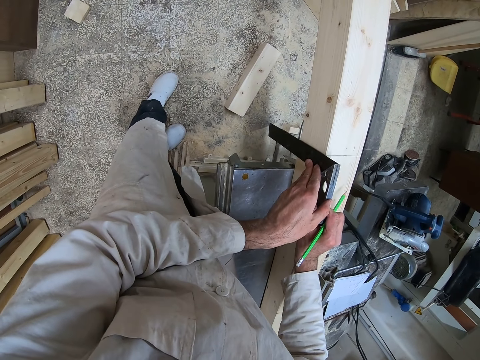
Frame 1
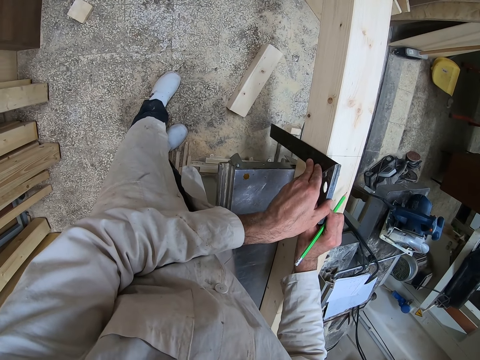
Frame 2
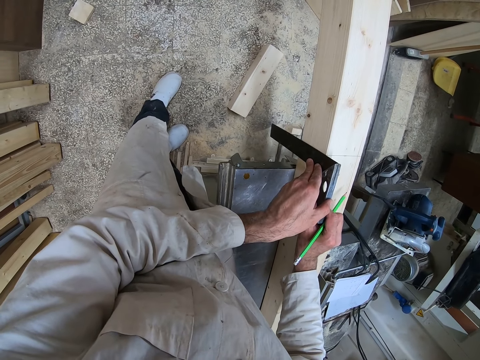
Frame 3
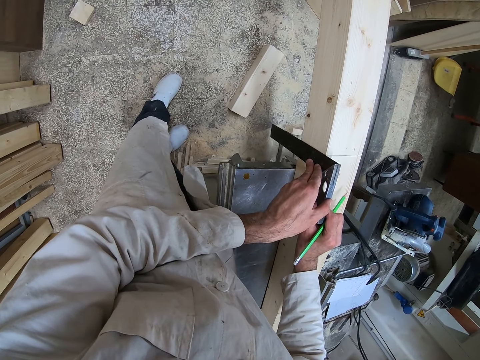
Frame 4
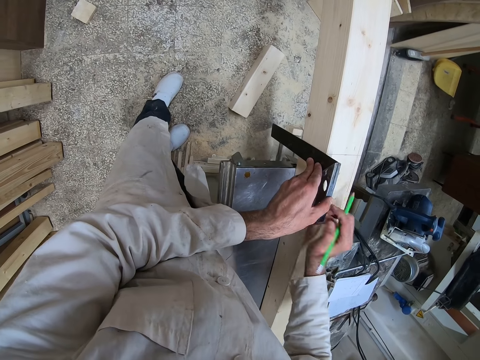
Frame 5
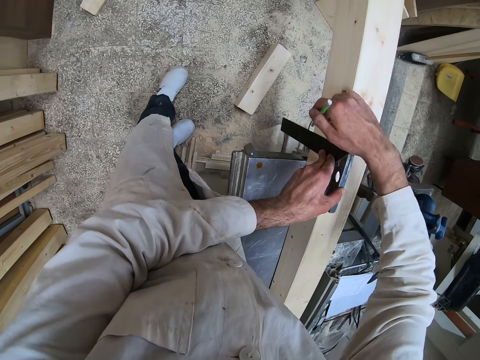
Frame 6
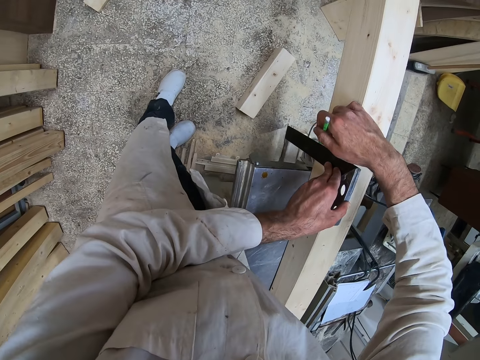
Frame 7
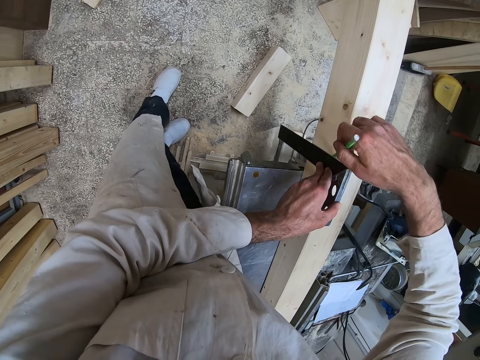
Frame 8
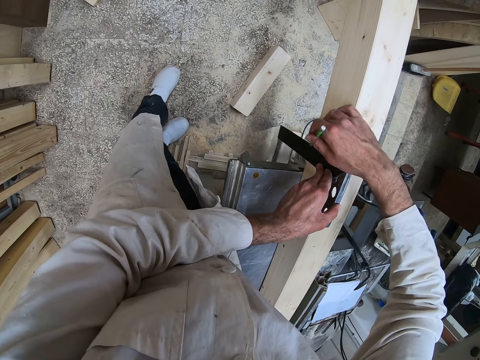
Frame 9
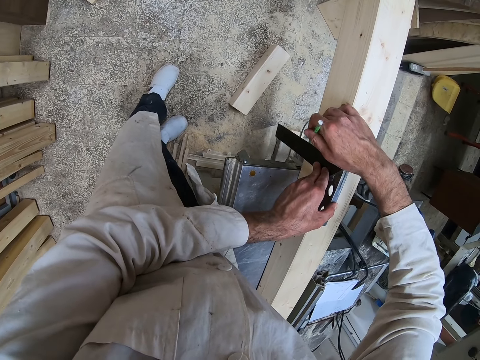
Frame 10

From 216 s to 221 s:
The camera wearer draws a line on the side of the piece of wood with the pencil in his right hand.

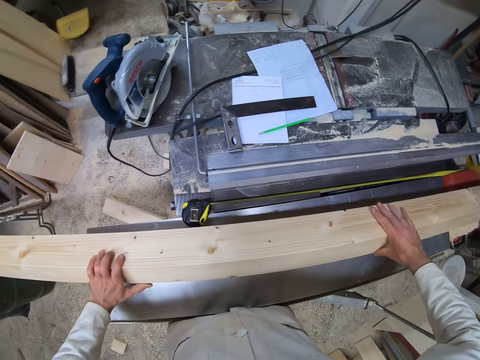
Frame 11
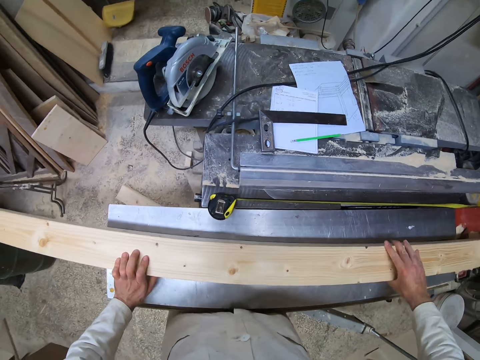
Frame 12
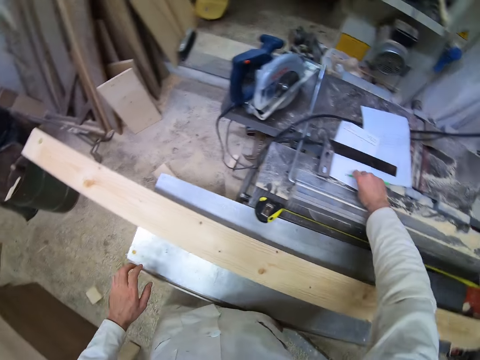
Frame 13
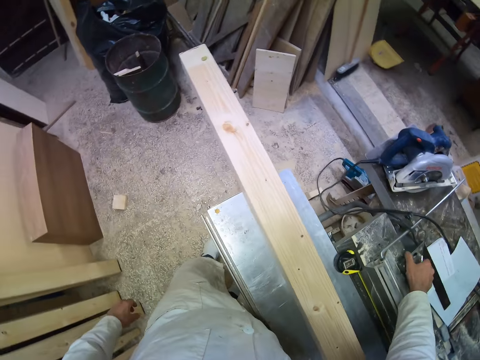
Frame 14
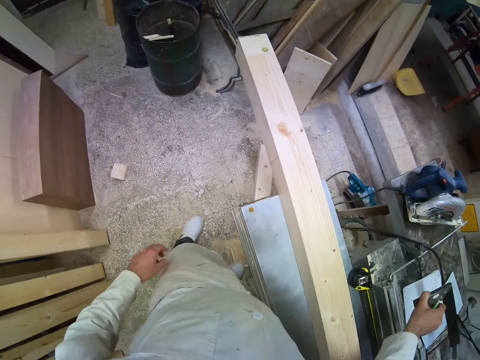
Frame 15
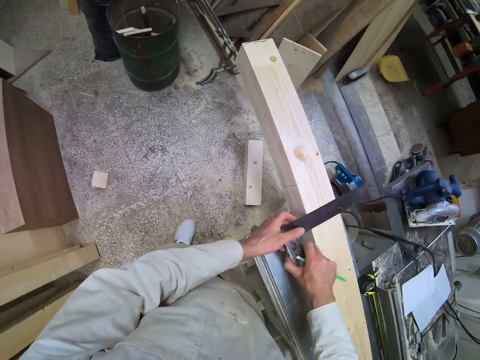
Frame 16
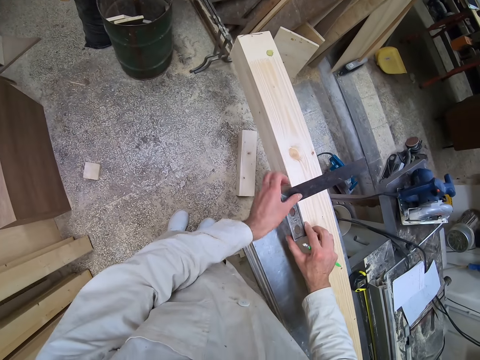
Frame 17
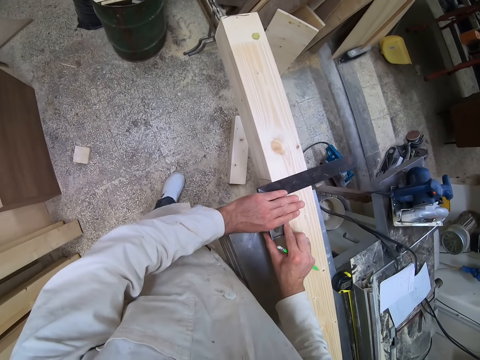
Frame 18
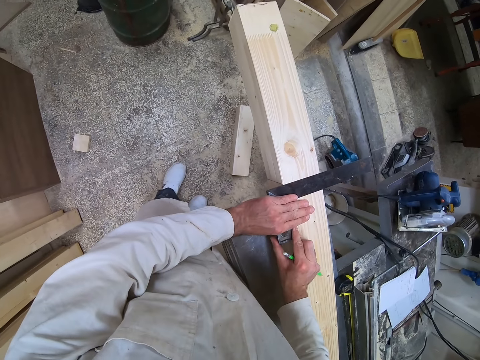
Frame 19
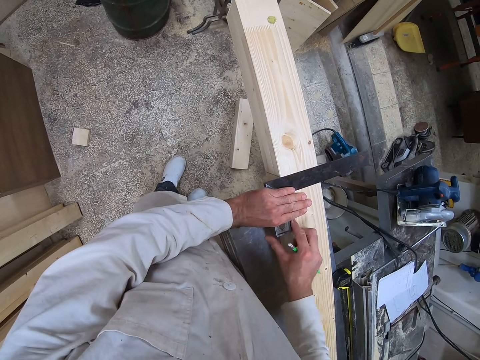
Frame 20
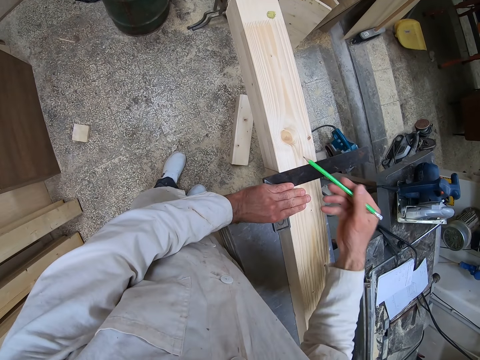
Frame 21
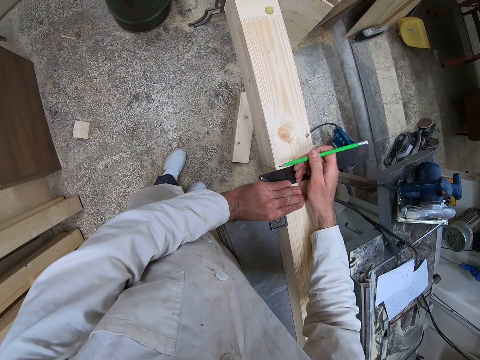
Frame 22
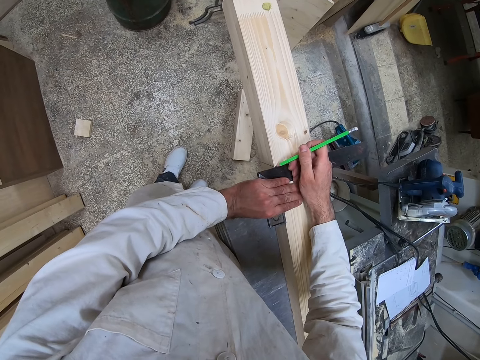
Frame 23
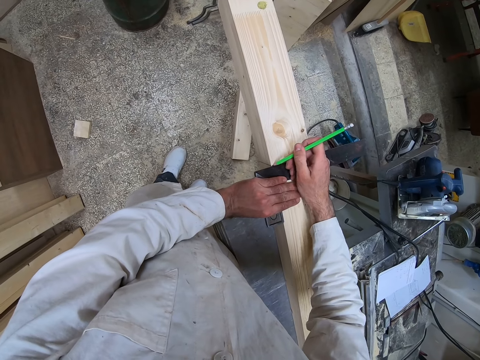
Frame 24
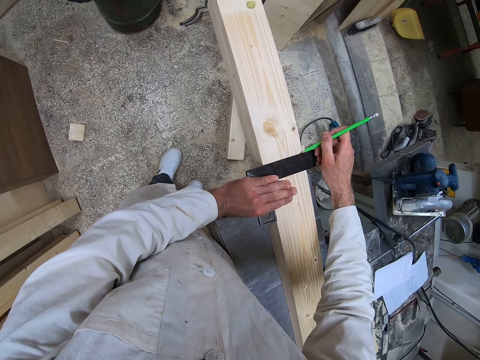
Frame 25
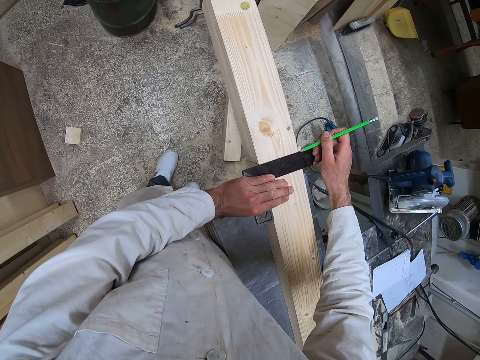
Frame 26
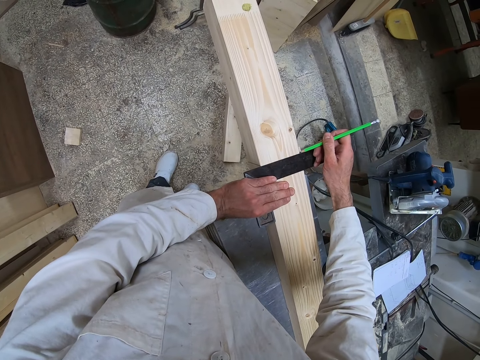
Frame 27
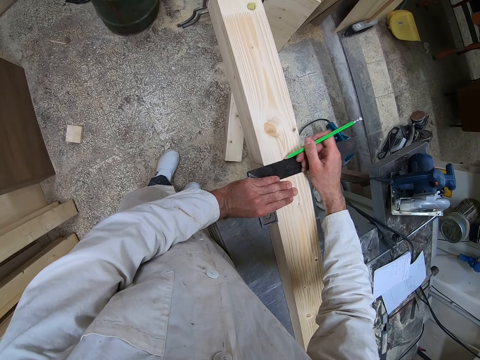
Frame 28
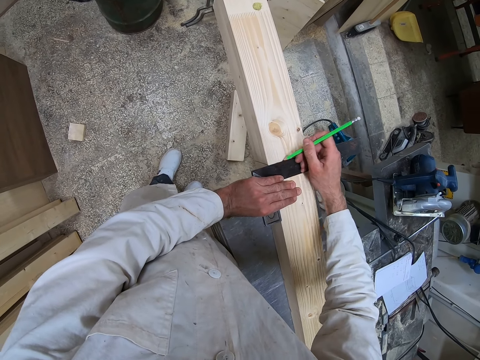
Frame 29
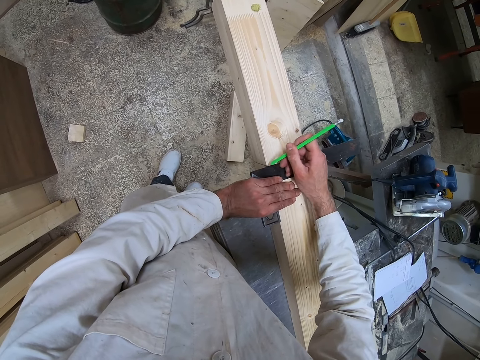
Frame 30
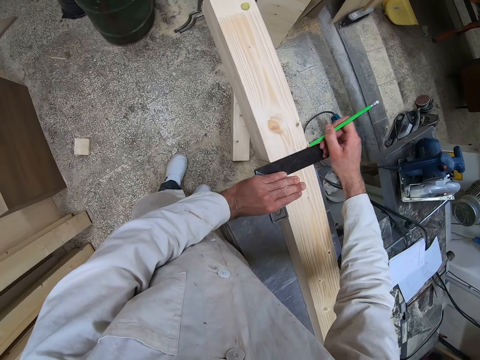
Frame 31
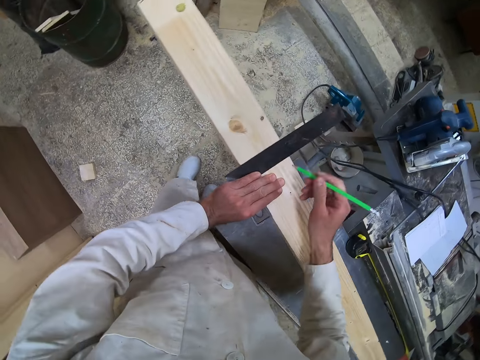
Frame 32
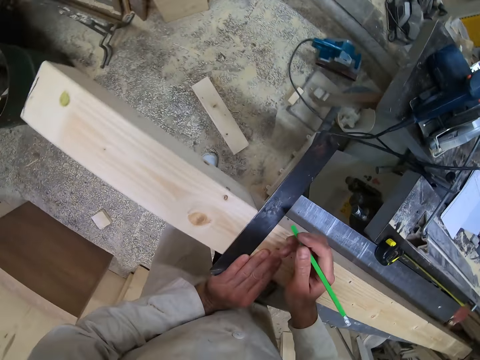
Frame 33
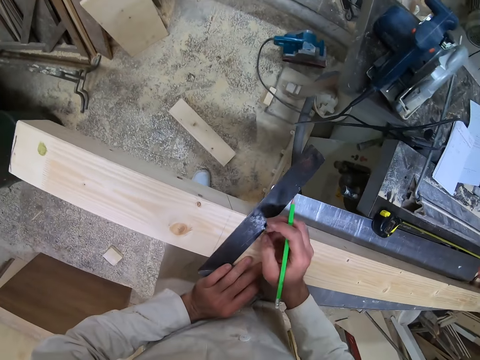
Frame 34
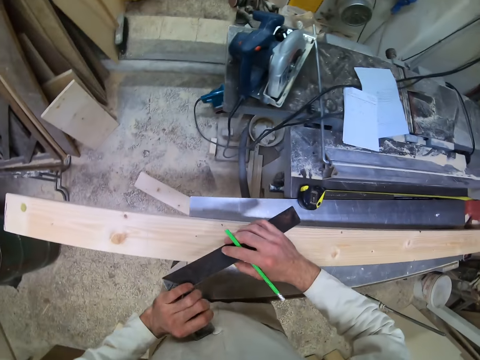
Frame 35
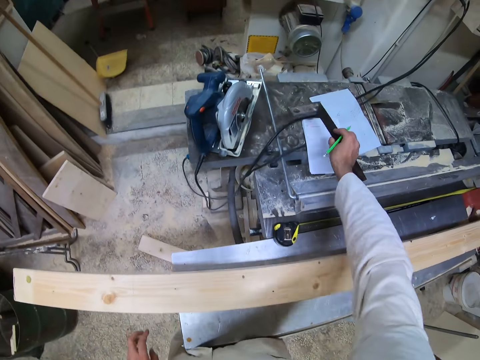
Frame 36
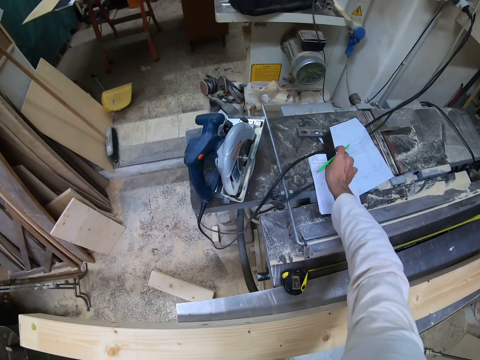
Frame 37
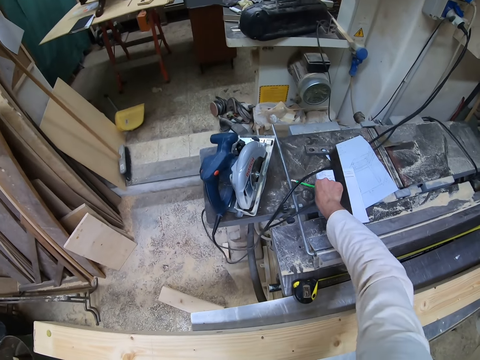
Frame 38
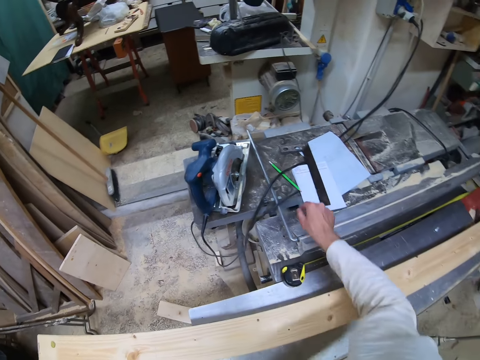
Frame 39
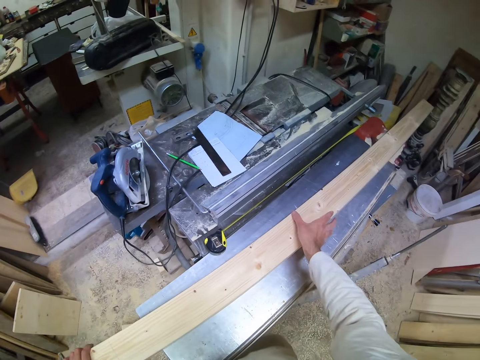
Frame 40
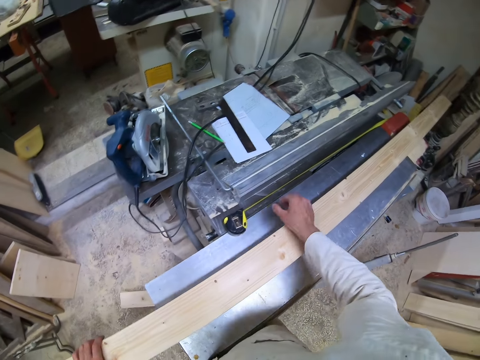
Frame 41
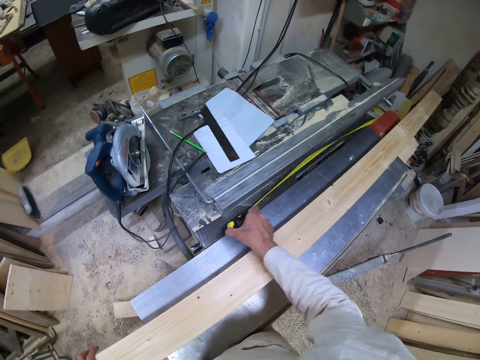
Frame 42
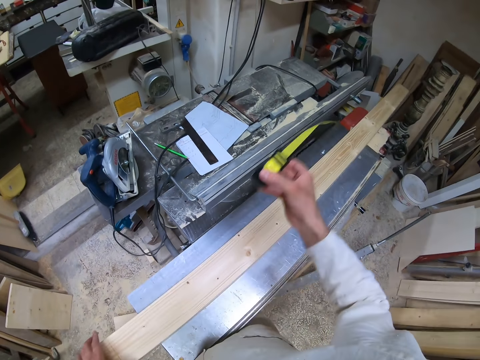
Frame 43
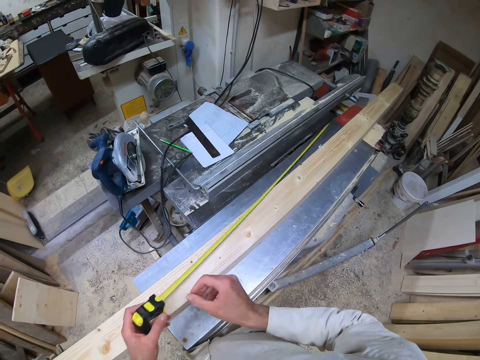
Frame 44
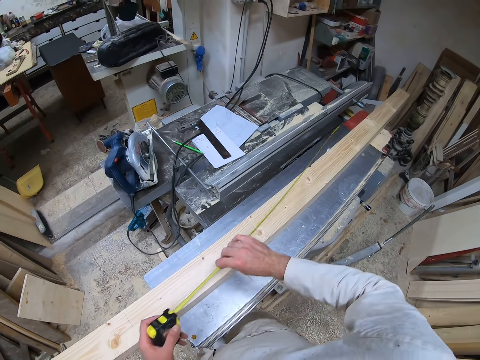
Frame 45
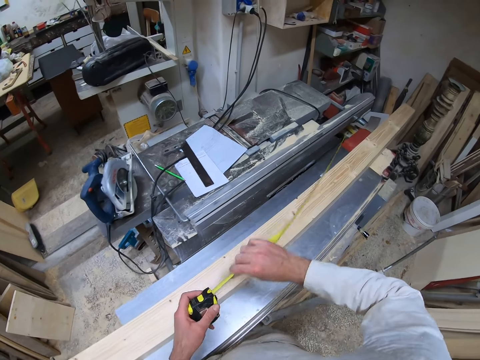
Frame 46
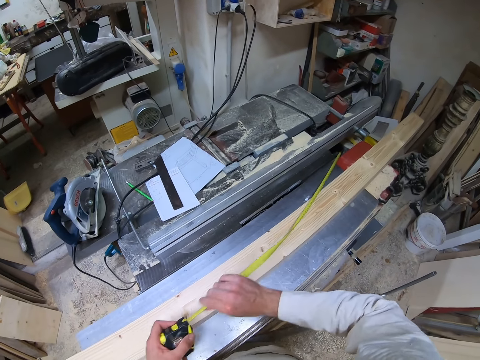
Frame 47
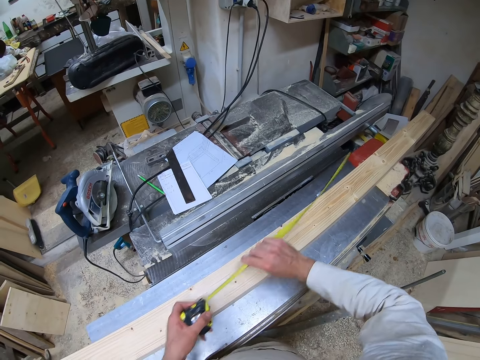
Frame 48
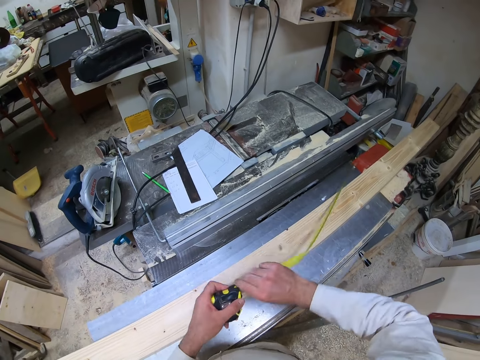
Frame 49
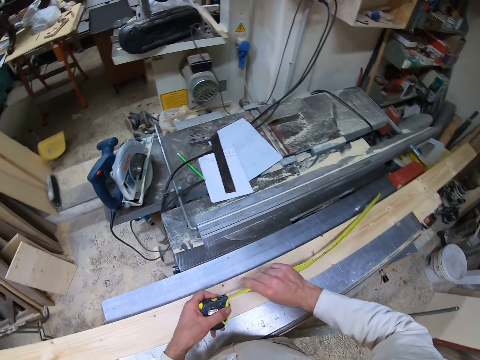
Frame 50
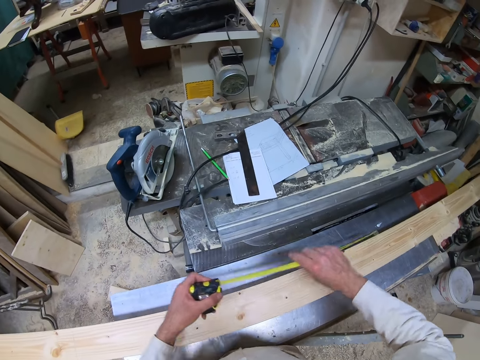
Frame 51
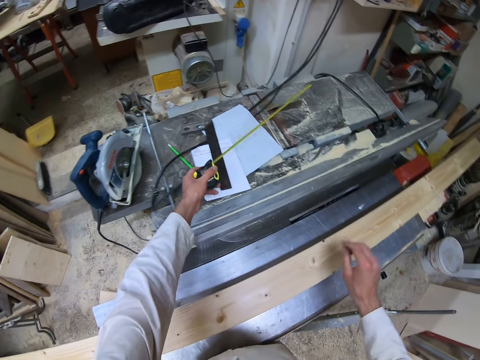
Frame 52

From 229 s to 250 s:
The camera wearer picks up the try square from the workshop table with his right hand. He picks up the pencil. He places the try square down on the wood and aligns the try square on a side of the piece of wood with both hands. He draws a line on the side of the piece of wood with the pencil in his right hand. He stops the marking. He passes the try square from his left hand to his right hand. He places the try square on the workshop table with his right hand. He drops the pencil in his right hand on the workshop table. He picks up the tape rule from the workshop table with his right hand. He recoils the tape rule with both hands. He drops the tape rule on the workshop table with his left hand.
